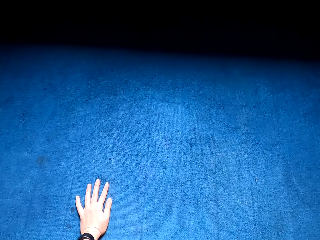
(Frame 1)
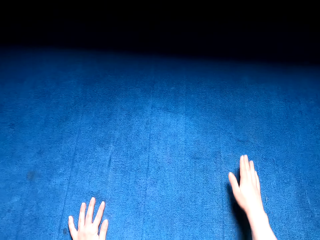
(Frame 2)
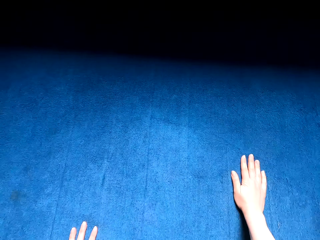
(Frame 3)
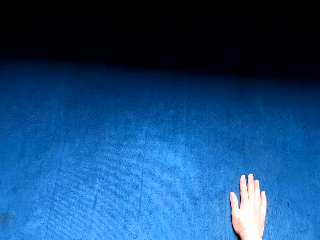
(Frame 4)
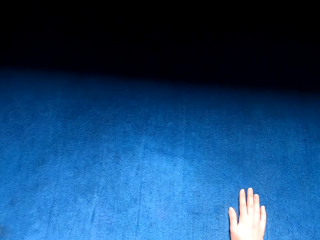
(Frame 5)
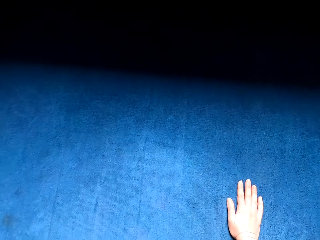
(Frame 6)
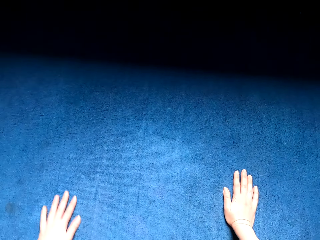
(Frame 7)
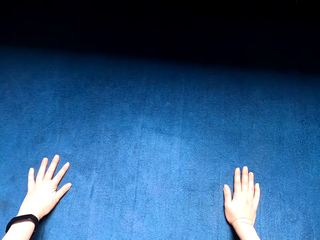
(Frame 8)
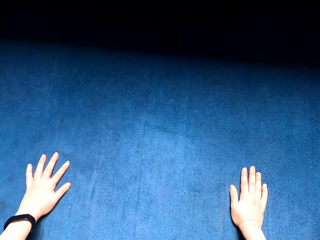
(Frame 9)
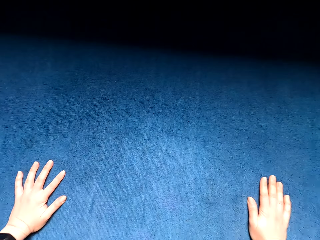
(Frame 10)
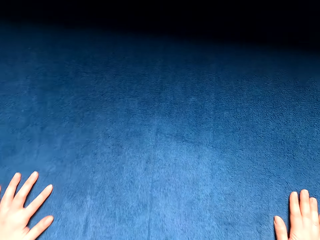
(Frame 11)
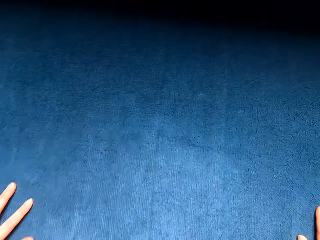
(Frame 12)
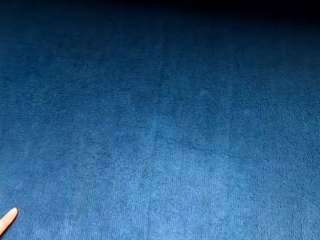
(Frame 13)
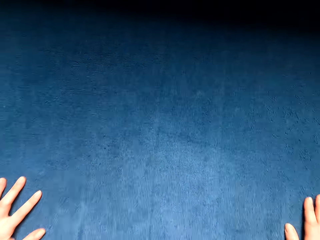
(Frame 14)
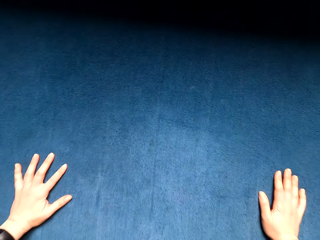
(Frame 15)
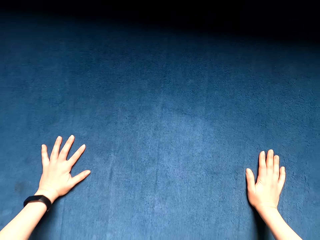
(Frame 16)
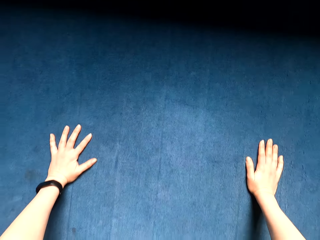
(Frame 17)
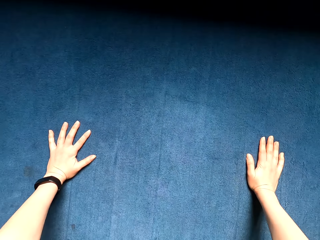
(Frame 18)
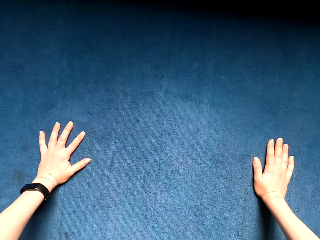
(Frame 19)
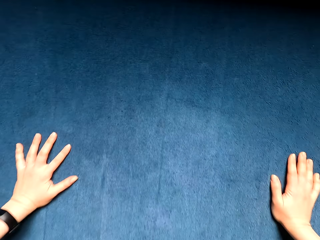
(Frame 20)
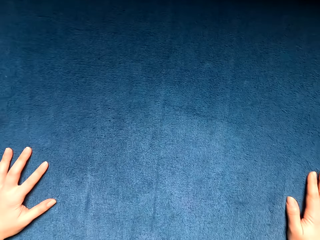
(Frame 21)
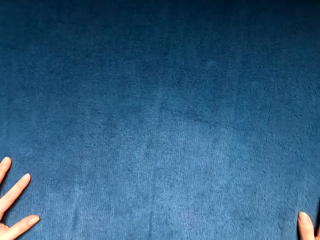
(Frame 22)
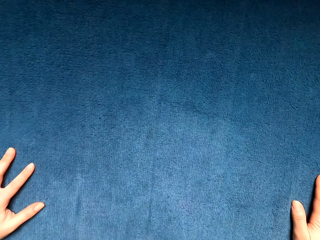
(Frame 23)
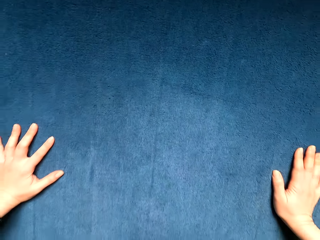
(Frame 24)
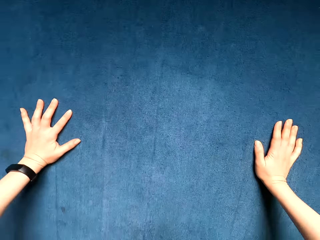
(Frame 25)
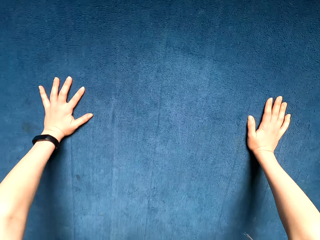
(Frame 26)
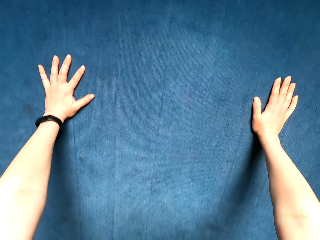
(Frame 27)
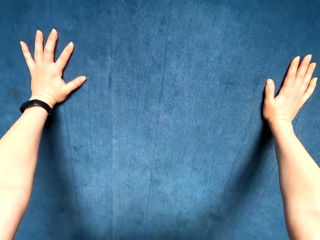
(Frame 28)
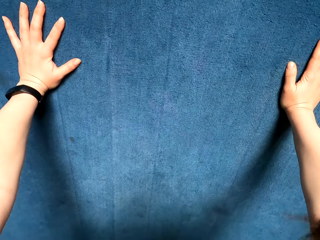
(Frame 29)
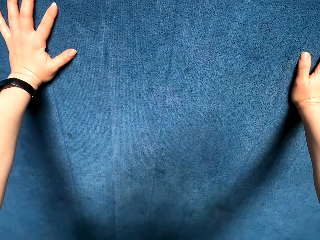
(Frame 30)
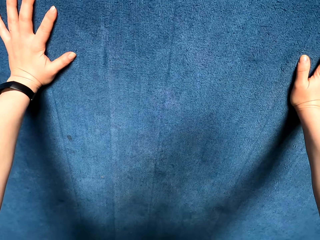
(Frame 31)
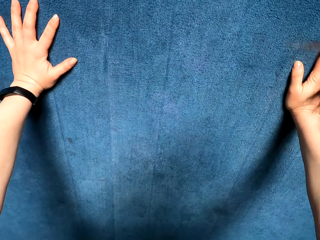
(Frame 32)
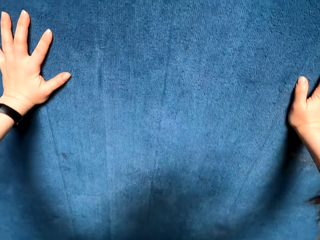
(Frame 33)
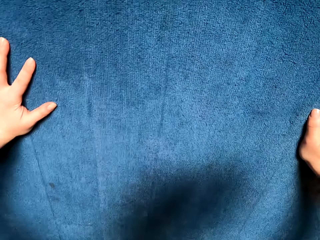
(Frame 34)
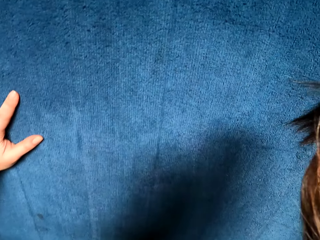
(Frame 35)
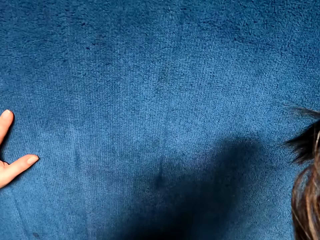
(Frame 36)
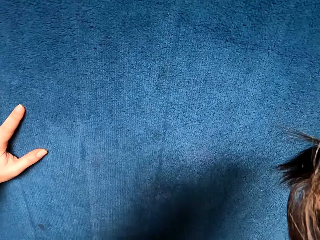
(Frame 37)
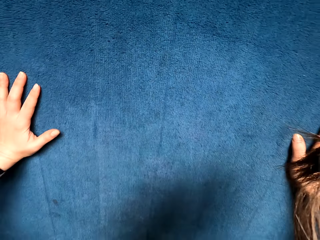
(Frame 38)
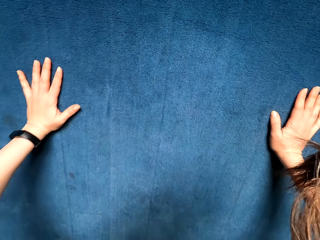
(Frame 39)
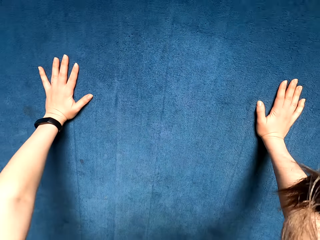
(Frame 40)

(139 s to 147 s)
The camera wearer is doing planks. They exercise press ups.

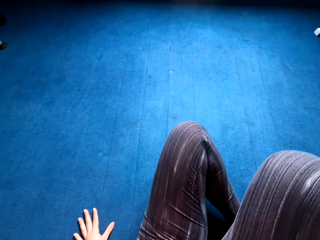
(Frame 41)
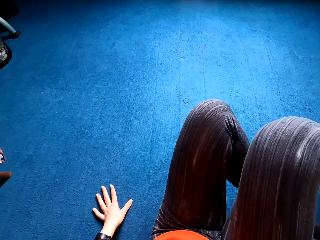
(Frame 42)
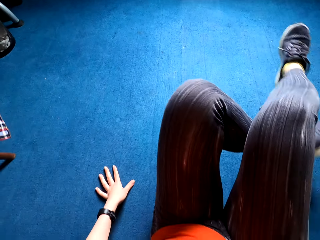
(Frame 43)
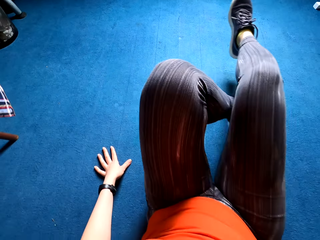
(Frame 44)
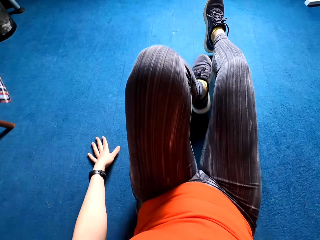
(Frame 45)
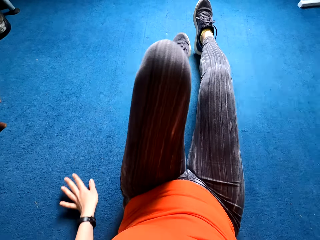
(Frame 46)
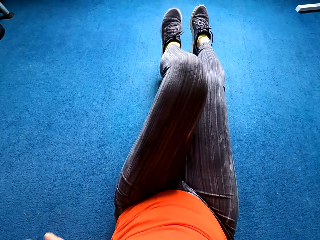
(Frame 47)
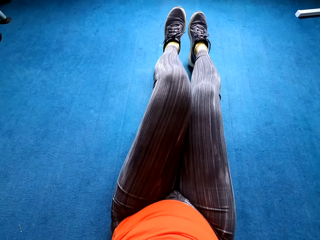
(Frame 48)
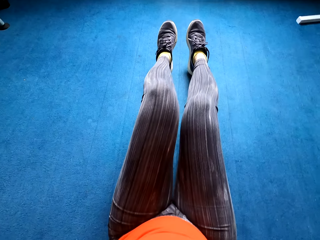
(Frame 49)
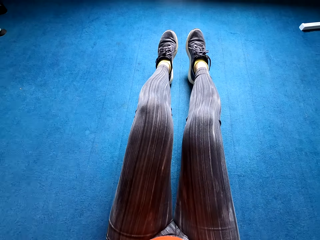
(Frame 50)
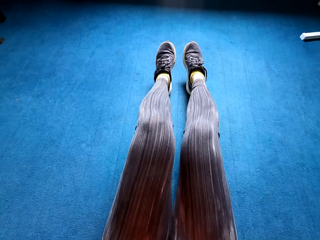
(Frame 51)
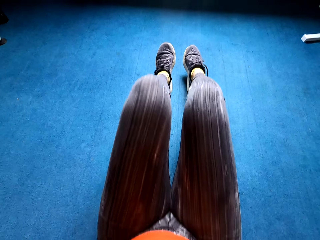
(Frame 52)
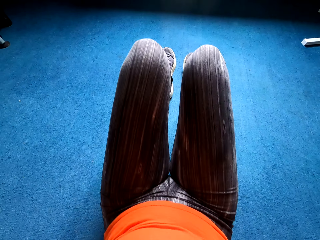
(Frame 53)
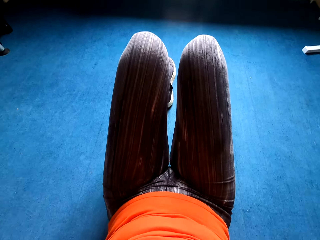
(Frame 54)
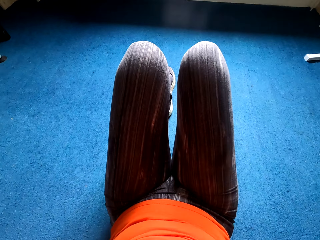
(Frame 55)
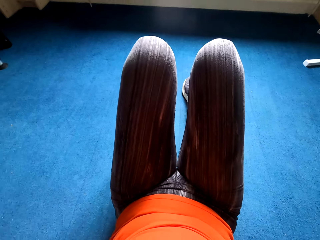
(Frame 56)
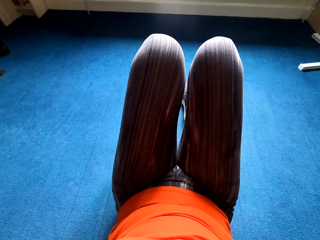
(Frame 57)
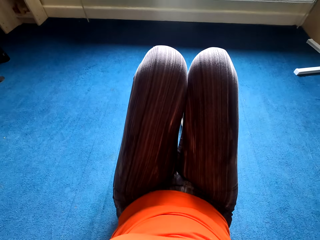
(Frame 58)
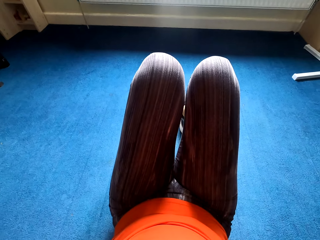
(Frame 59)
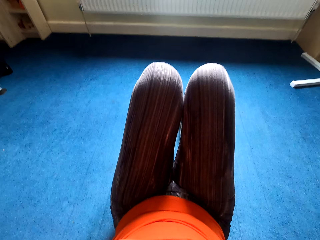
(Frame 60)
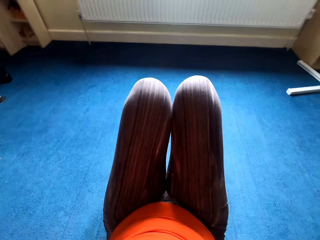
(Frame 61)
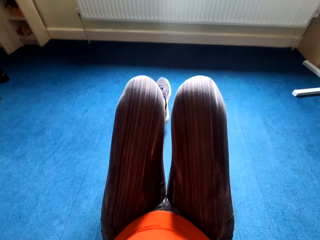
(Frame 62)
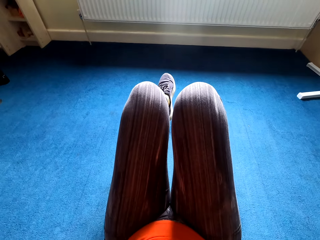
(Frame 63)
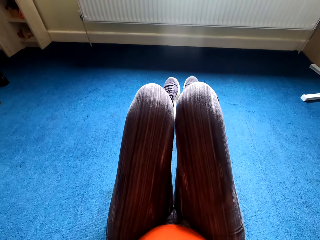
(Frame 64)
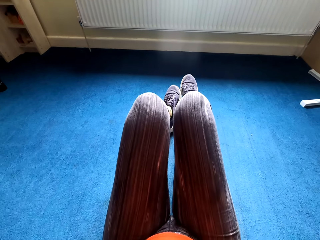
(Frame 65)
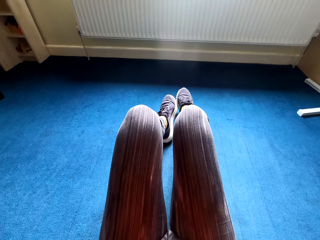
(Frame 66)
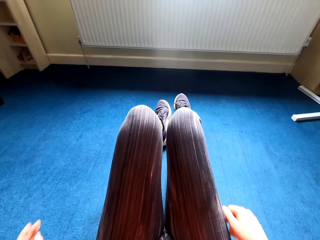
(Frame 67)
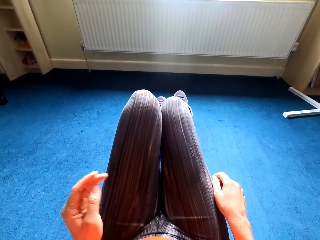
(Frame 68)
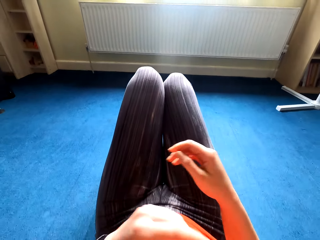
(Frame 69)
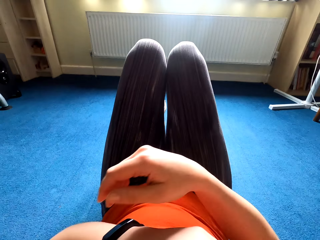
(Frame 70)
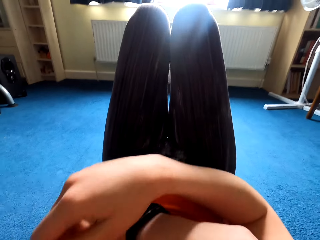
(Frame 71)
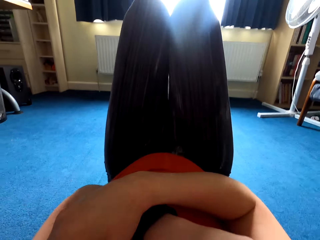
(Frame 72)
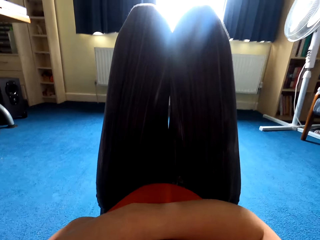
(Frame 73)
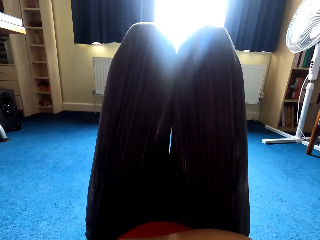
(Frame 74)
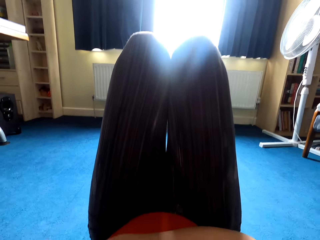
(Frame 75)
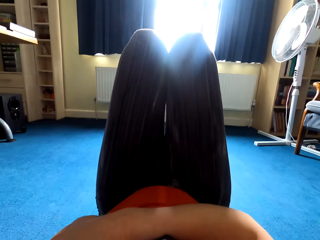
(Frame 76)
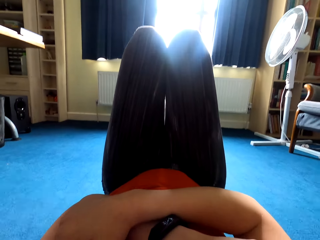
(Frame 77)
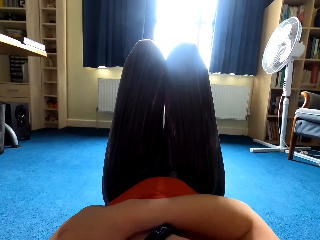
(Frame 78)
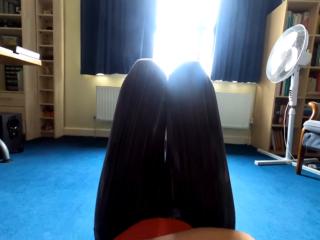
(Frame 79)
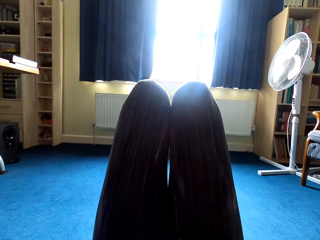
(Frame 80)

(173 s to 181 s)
The camera wearer exercises sit ups. They lie down with feet bent up.

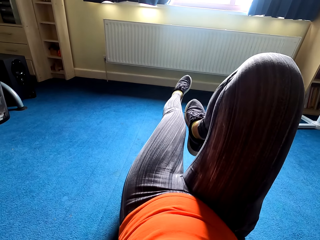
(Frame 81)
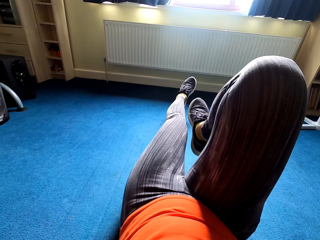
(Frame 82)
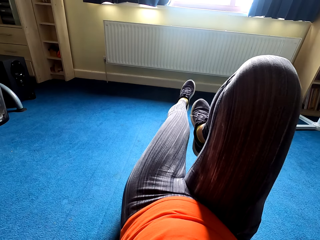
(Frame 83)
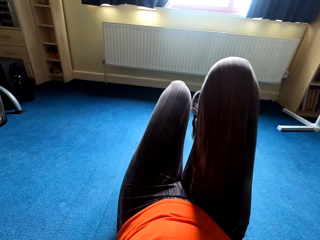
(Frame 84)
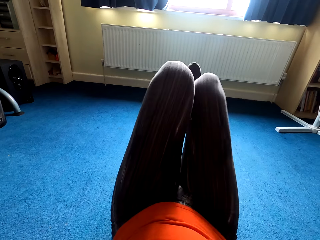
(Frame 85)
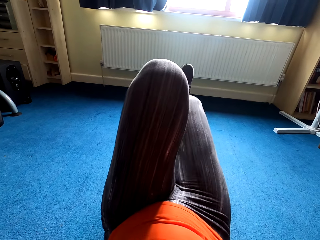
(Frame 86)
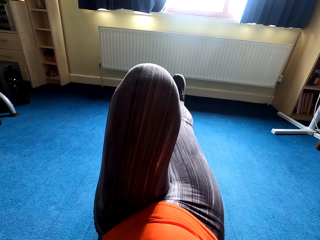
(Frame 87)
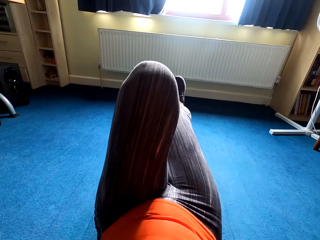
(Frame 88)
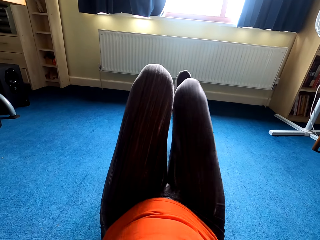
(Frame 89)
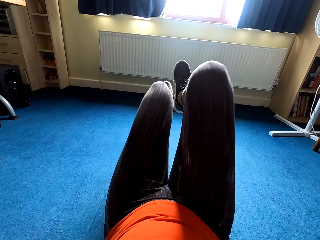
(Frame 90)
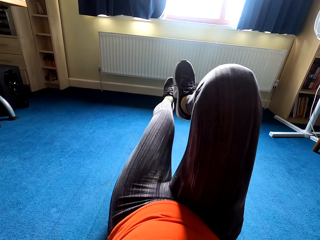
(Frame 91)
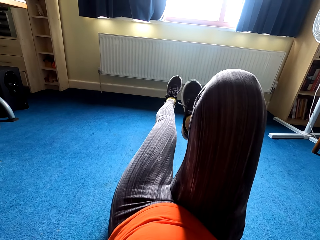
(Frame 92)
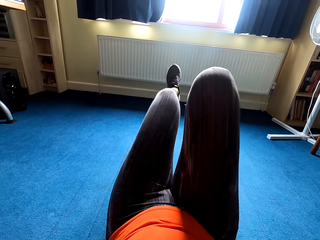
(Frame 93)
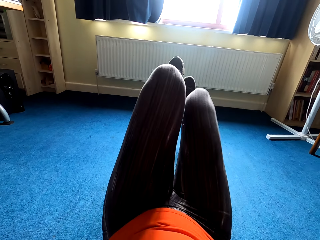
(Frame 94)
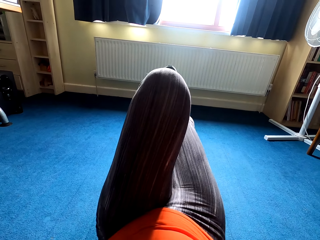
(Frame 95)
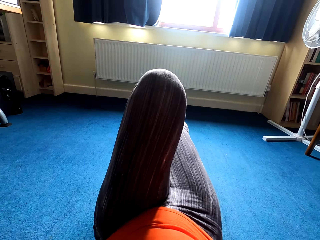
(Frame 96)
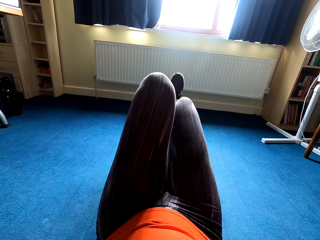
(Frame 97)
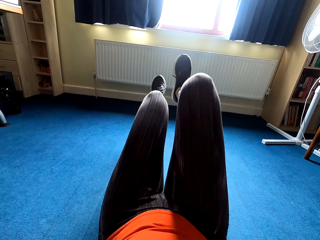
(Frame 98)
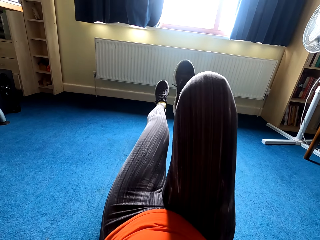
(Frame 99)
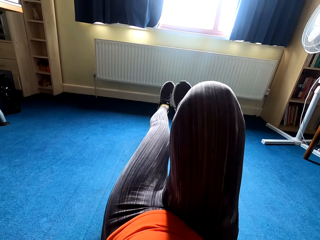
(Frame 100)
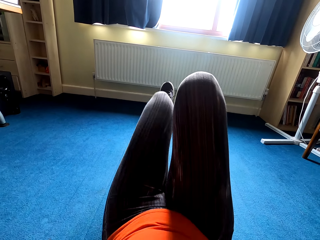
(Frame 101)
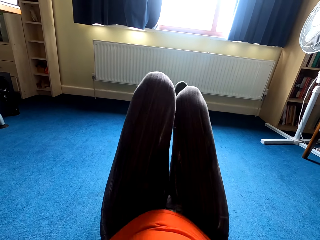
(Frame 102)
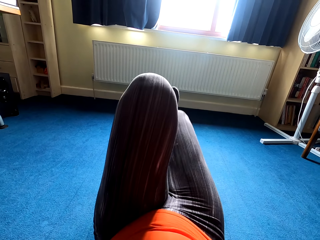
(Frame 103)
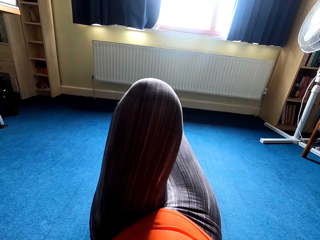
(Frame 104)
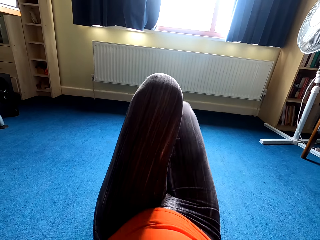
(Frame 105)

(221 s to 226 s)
The camera wearer cycles the legs in the house.
